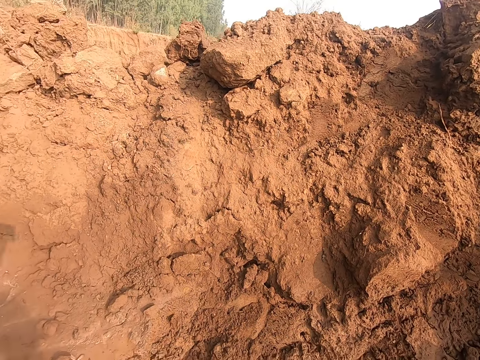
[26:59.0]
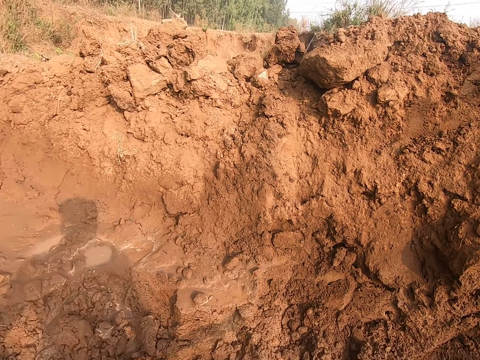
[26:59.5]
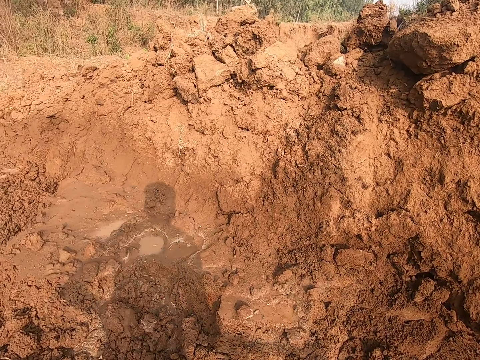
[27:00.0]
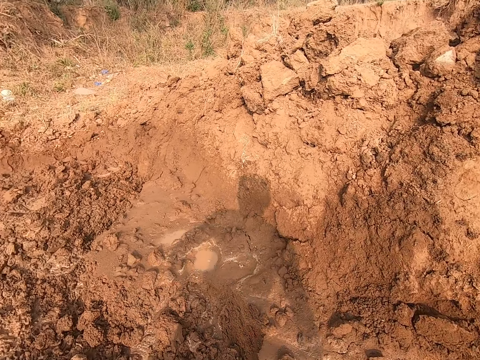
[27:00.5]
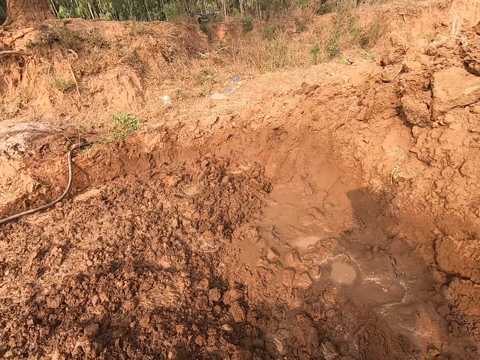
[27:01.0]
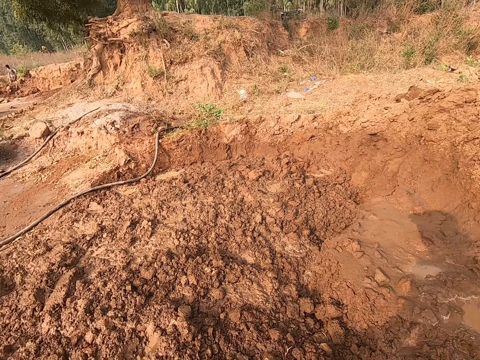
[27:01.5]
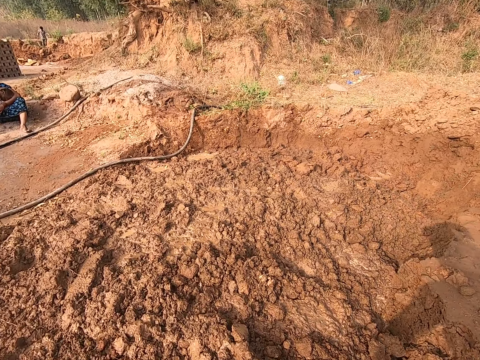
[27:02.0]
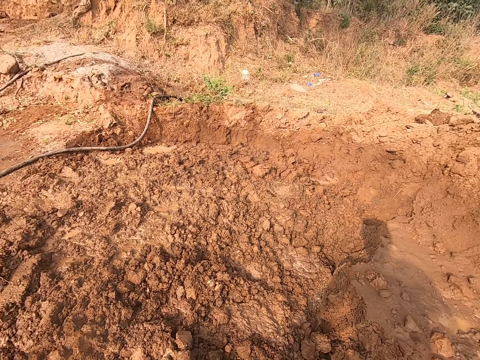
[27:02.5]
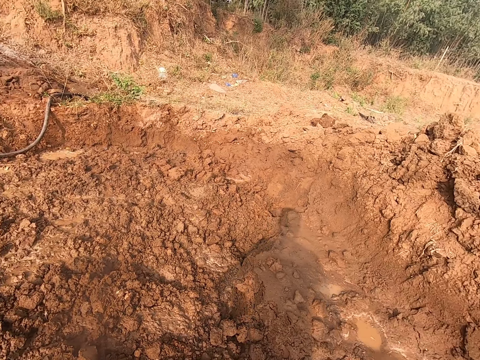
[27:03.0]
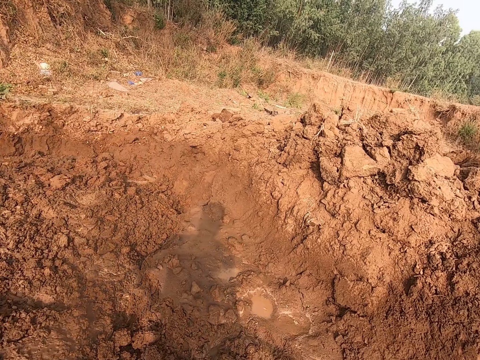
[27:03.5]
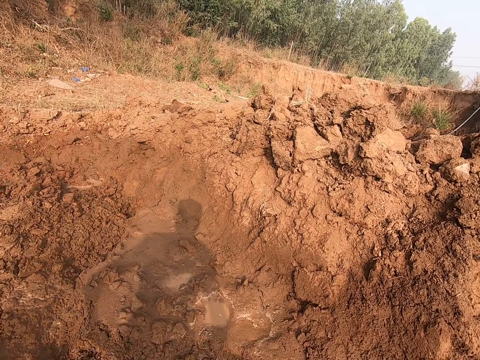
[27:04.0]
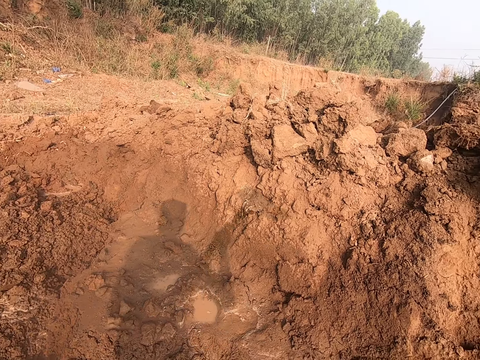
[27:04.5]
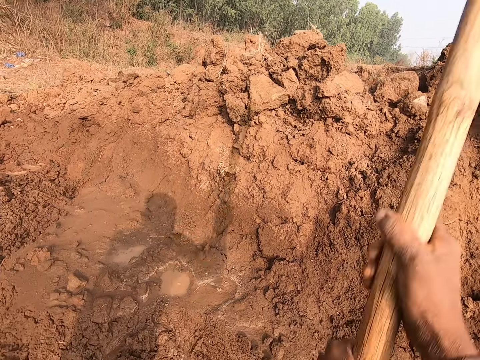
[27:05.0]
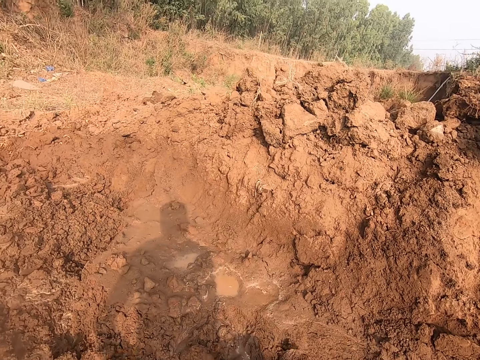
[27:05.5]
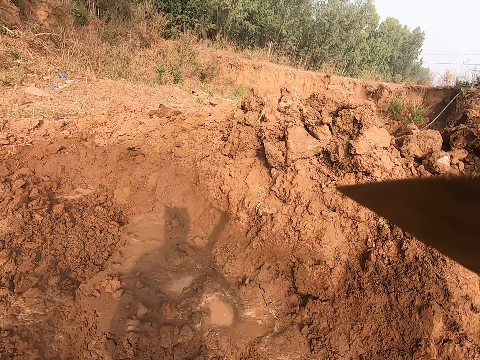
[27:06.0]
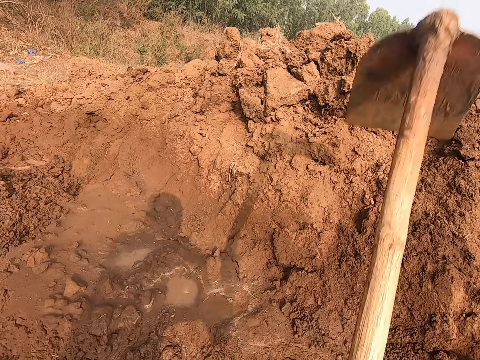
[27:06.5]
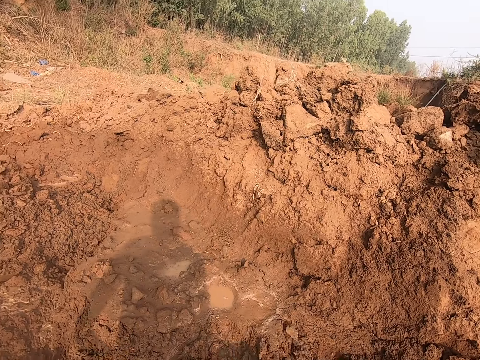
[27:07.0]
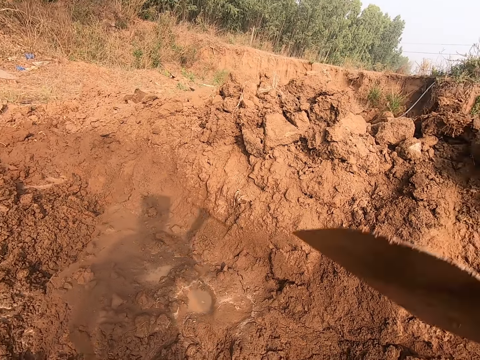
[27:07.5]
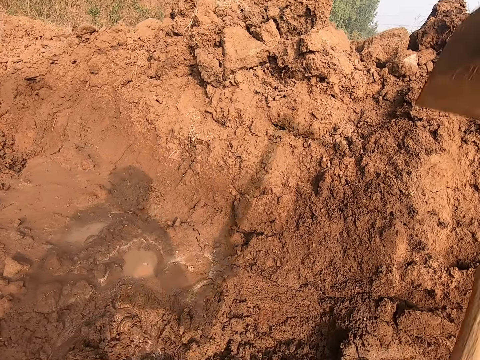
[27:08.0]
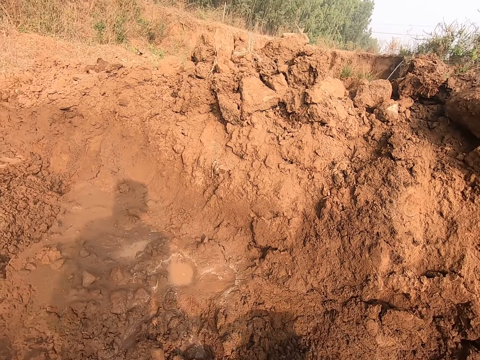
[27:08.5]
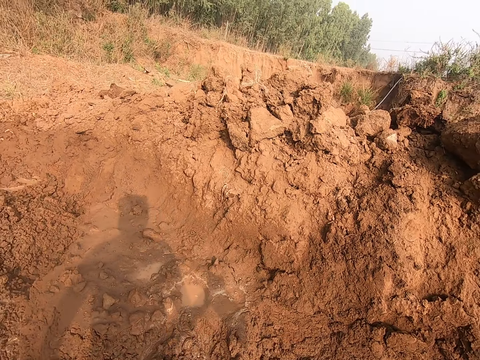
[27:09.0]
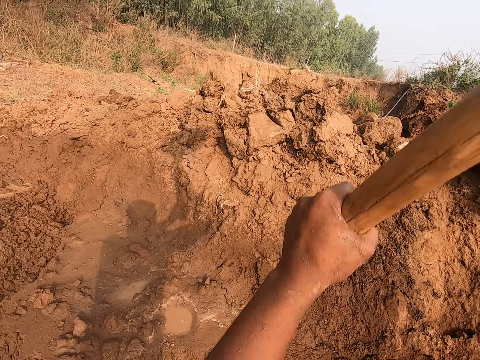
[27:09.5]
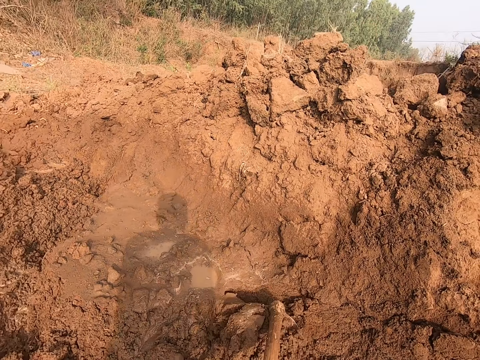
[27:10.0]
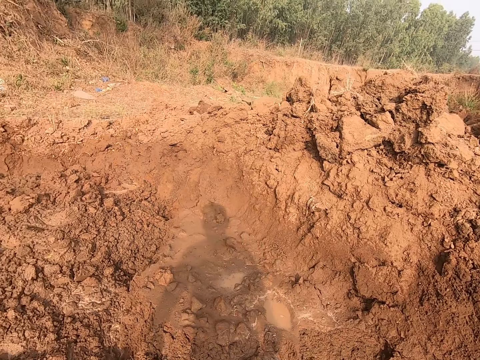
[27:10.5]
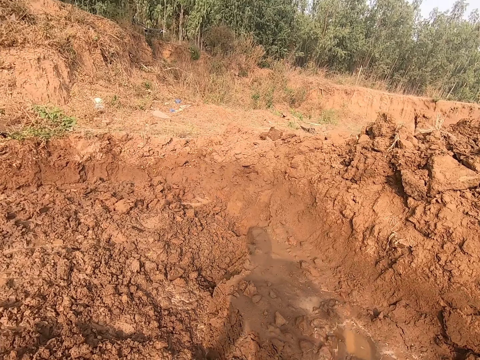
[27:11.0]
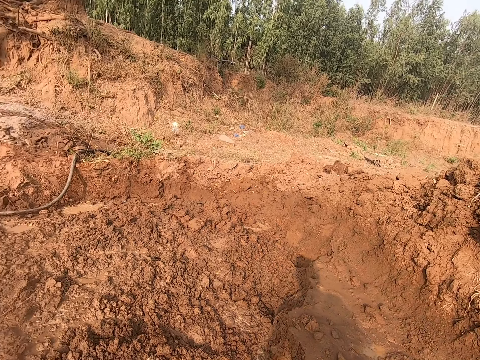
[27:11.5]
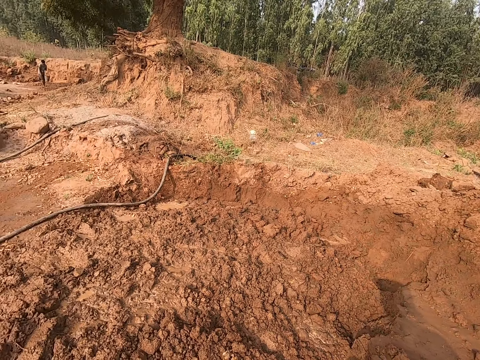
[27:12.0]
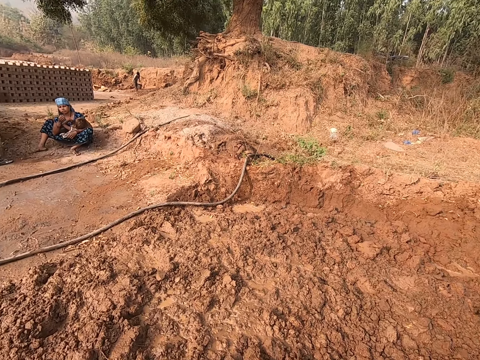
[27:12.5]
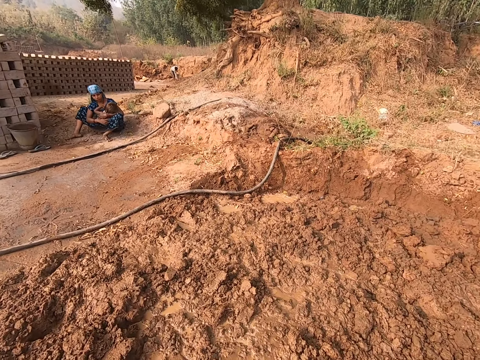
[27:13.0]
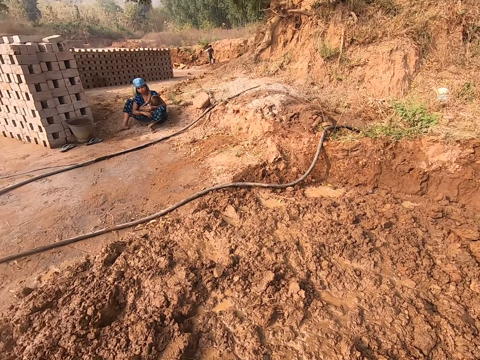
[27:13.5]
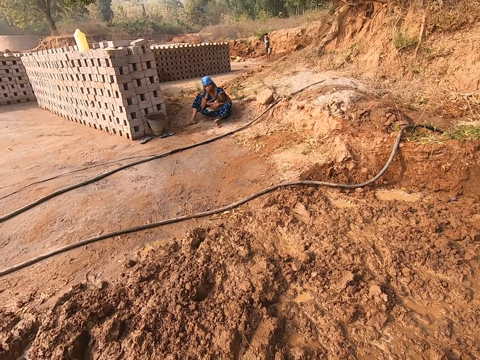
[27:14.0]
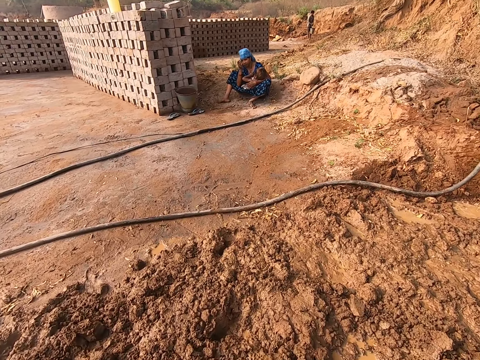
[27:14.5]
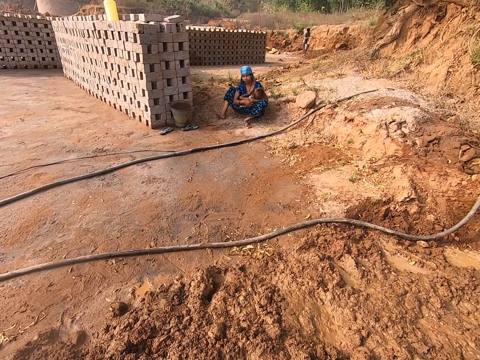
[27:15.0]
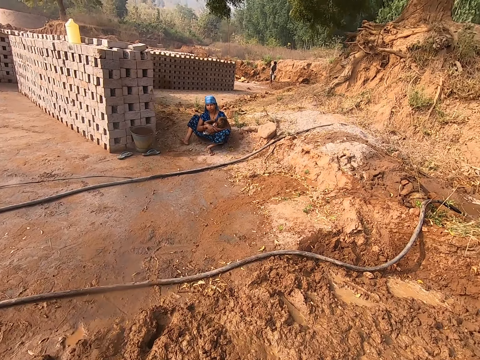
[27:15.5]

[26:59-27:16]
The camera wearer looks around the compound. They dig mud with the hoe. They look around the compound.

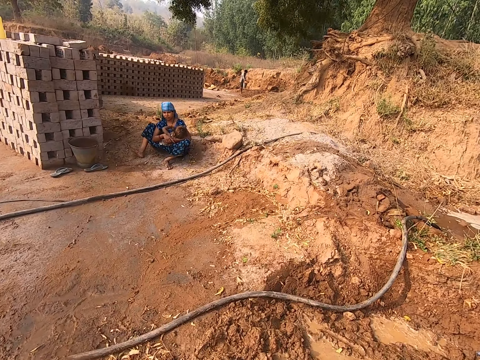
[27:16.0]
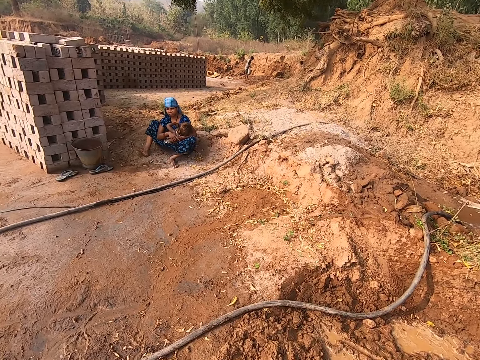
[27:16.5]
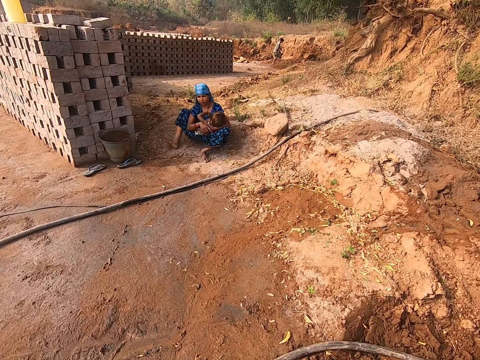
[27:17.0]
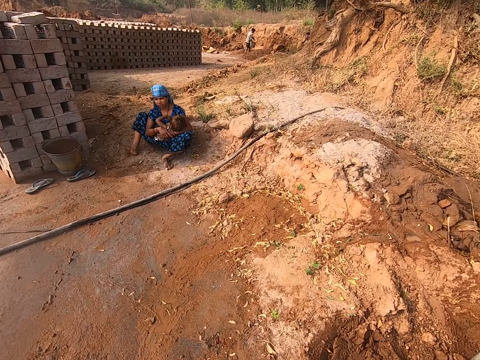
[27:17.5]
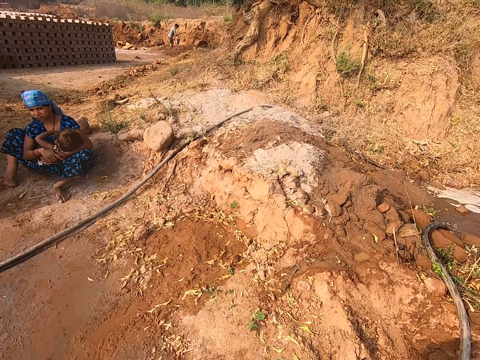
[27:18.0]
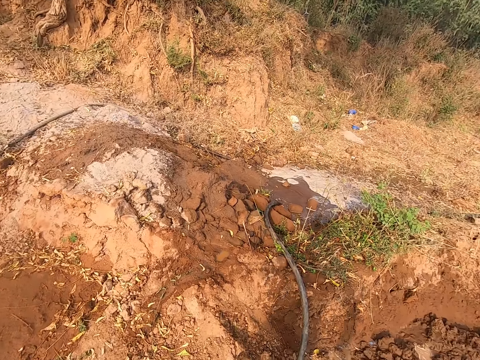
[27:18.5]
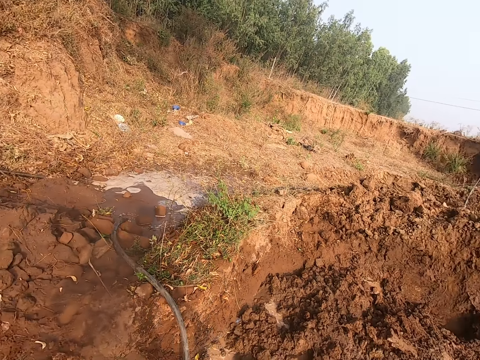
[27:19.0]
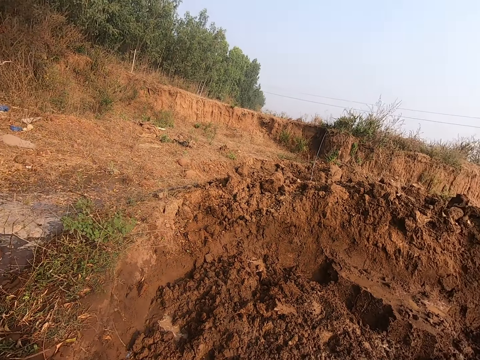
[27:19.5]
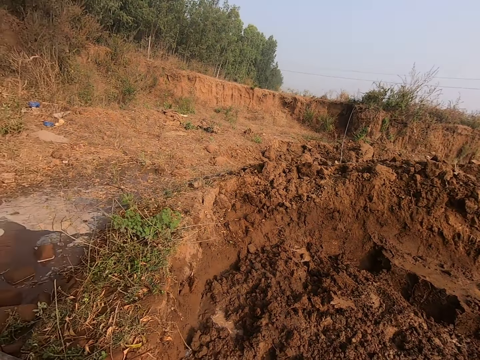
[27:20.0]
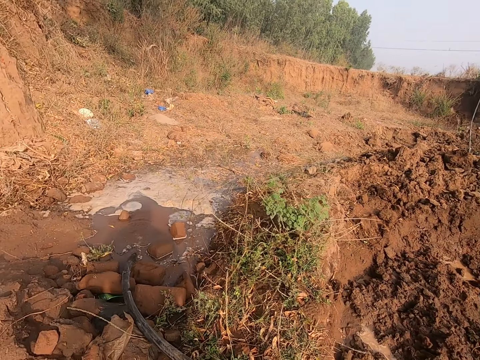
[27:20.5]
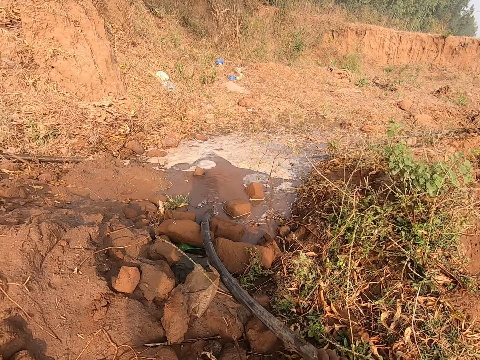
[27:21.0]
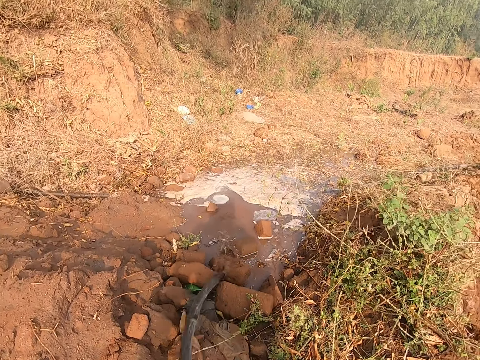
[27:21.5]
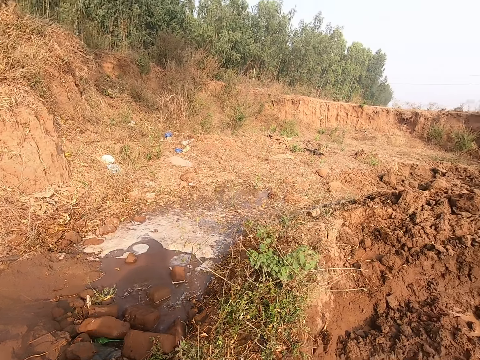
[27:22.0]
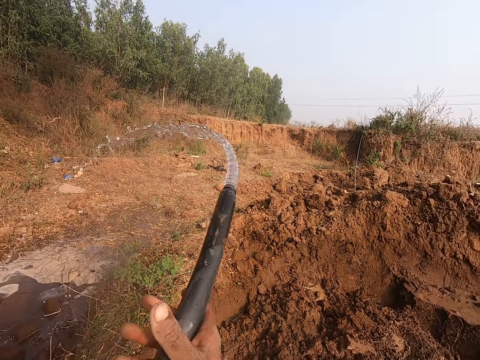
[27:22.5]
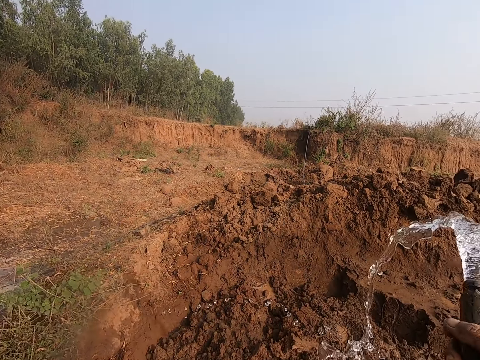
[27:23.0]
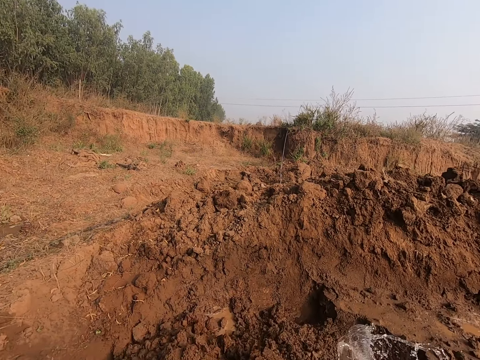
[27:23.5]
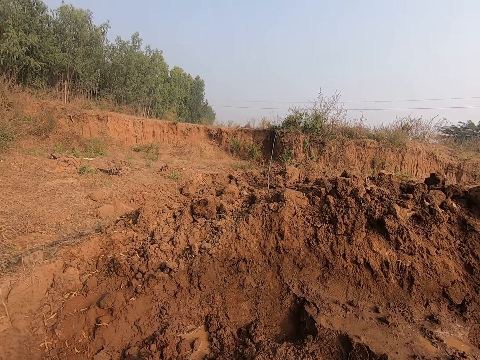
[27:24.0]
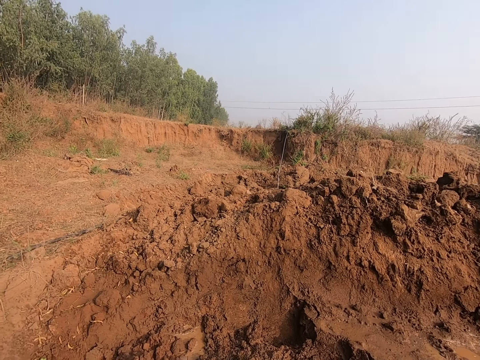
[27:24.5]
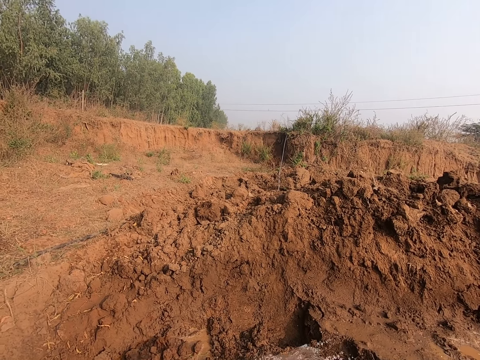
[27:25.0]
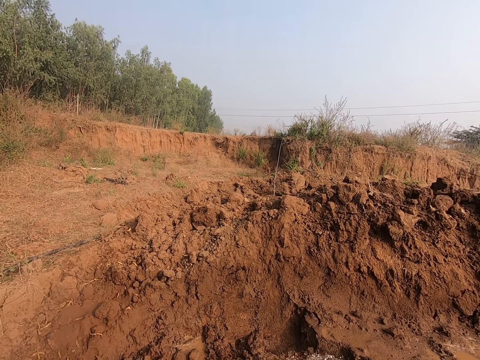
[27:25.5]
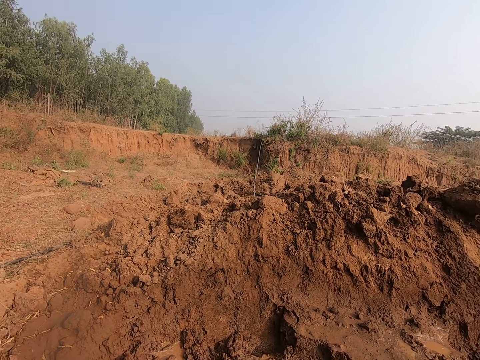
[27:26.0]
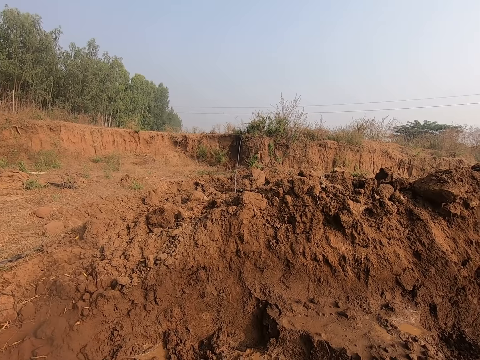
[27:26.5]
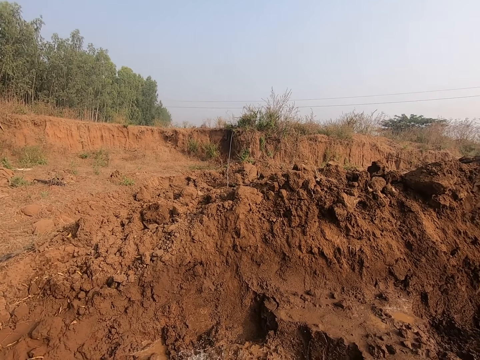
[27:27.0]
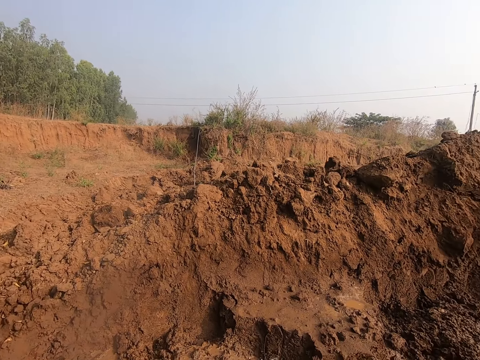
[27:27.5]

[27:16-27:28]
The camera wearer looks around. He picks a black pipe from the ground with his right hand. He pours water from the black pipe to the ground with his hands.
